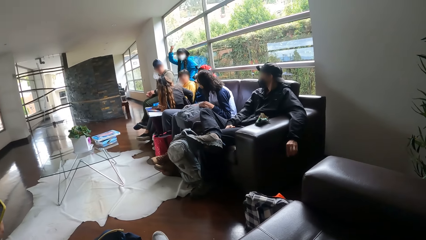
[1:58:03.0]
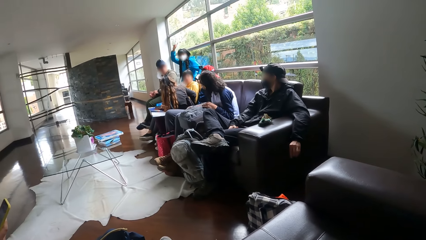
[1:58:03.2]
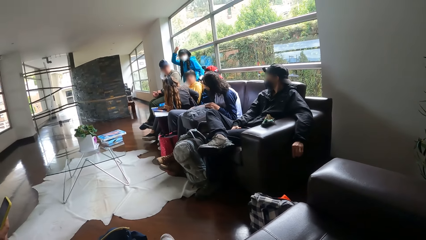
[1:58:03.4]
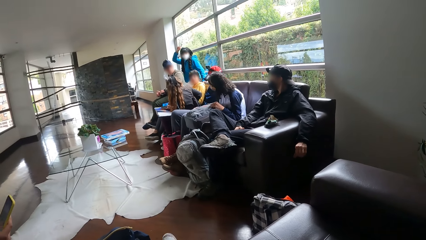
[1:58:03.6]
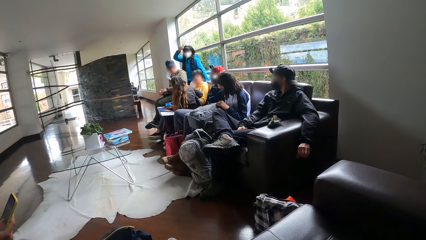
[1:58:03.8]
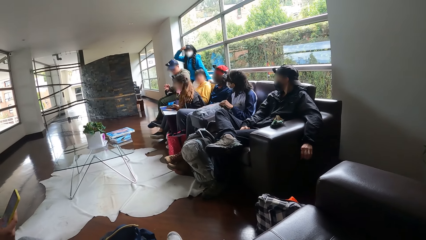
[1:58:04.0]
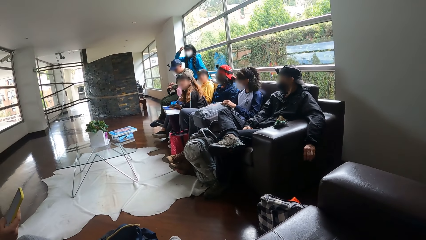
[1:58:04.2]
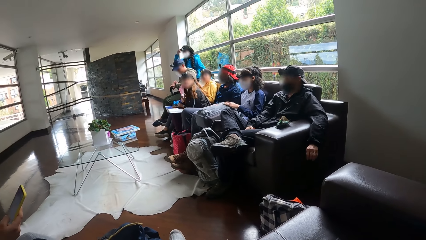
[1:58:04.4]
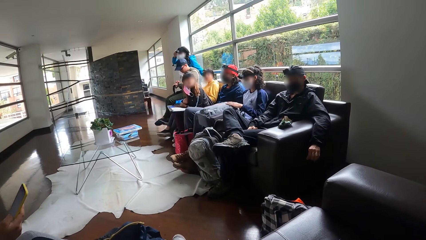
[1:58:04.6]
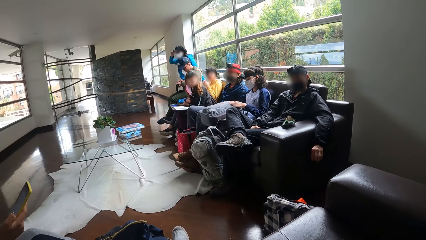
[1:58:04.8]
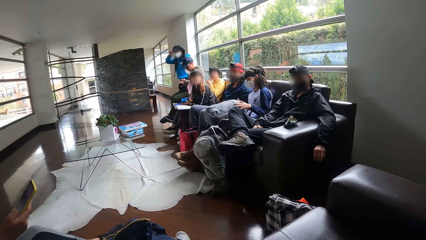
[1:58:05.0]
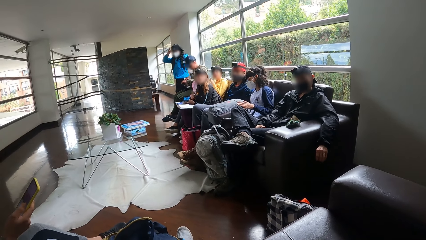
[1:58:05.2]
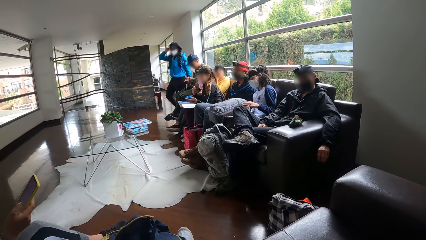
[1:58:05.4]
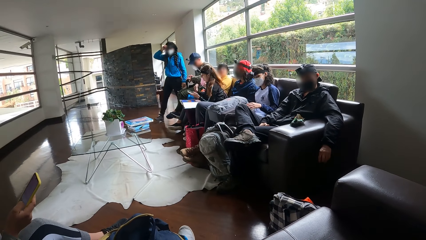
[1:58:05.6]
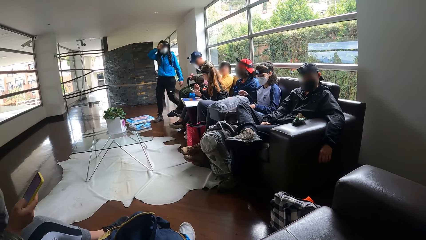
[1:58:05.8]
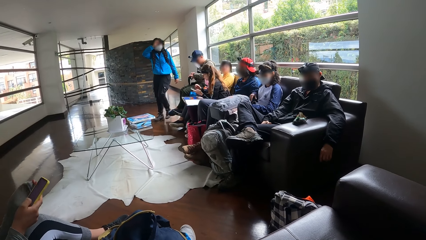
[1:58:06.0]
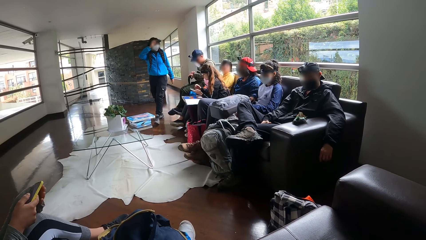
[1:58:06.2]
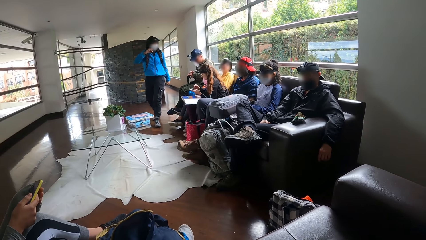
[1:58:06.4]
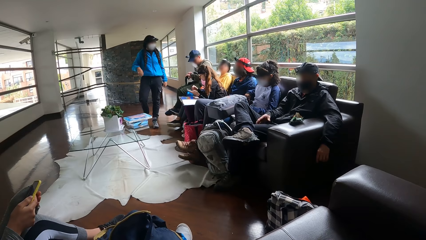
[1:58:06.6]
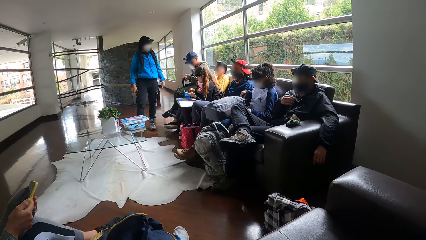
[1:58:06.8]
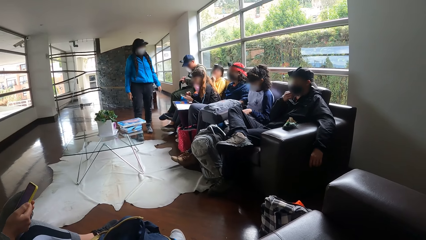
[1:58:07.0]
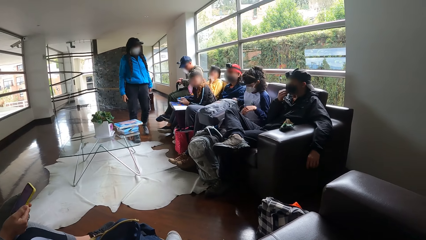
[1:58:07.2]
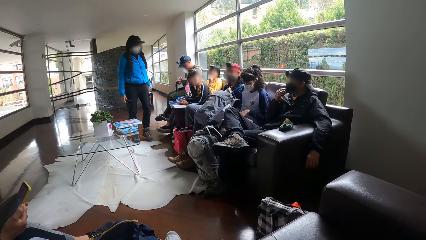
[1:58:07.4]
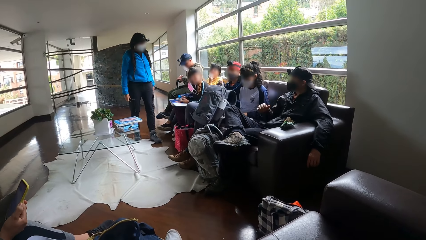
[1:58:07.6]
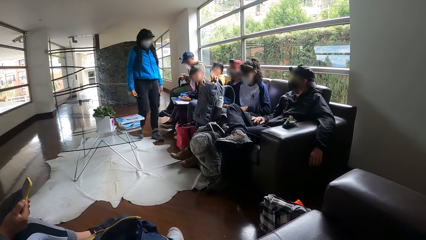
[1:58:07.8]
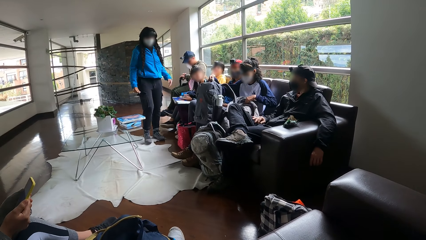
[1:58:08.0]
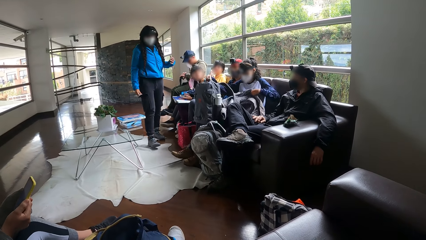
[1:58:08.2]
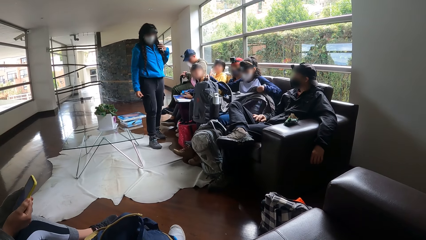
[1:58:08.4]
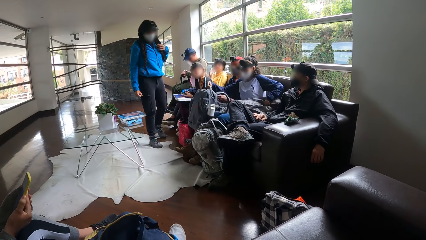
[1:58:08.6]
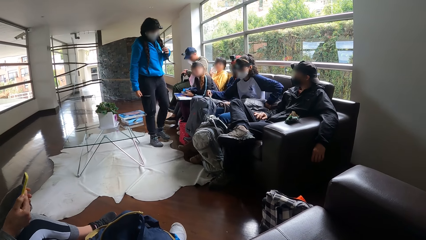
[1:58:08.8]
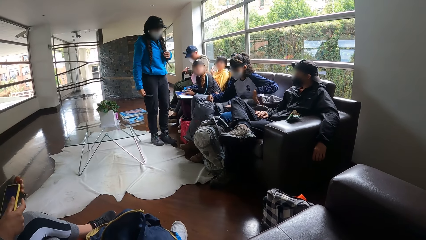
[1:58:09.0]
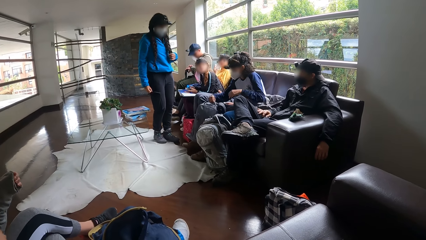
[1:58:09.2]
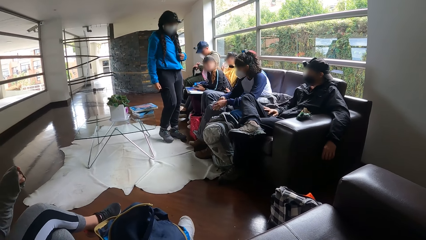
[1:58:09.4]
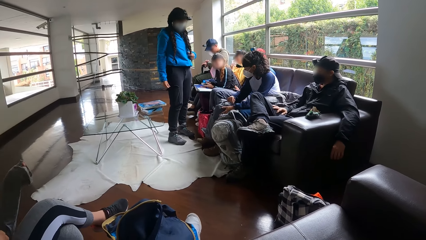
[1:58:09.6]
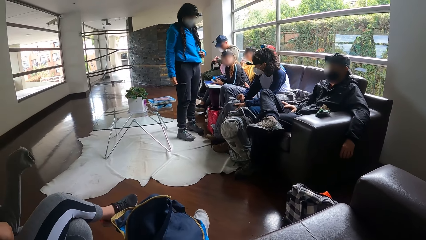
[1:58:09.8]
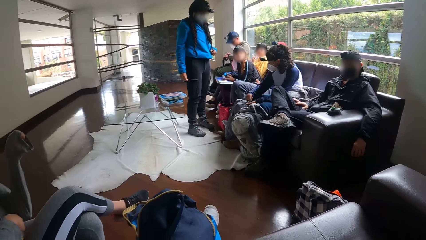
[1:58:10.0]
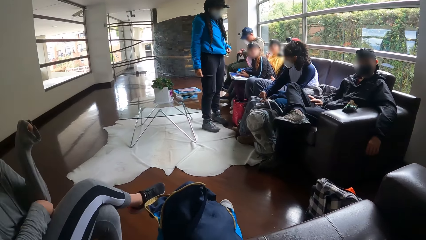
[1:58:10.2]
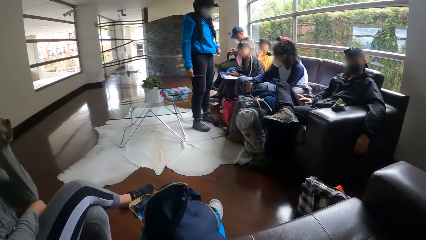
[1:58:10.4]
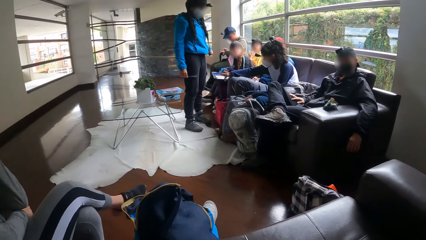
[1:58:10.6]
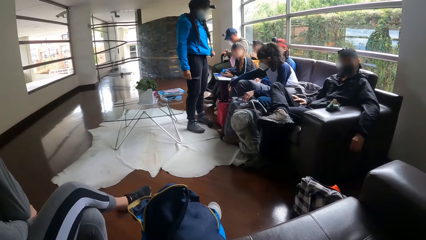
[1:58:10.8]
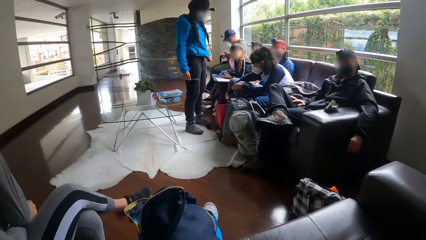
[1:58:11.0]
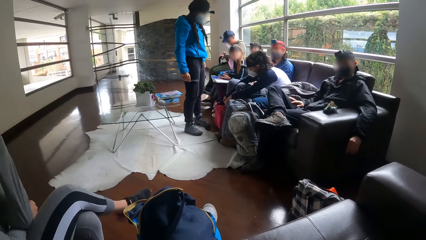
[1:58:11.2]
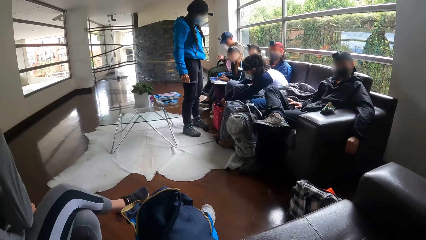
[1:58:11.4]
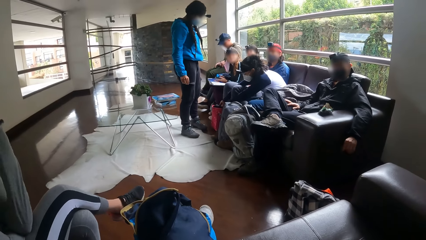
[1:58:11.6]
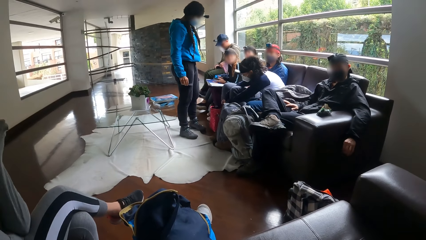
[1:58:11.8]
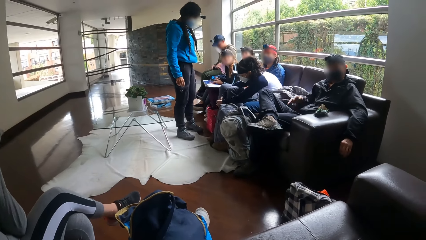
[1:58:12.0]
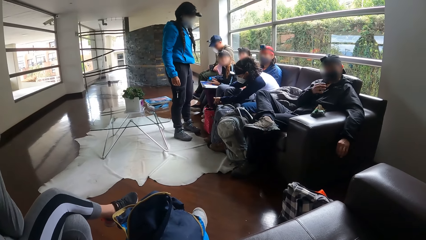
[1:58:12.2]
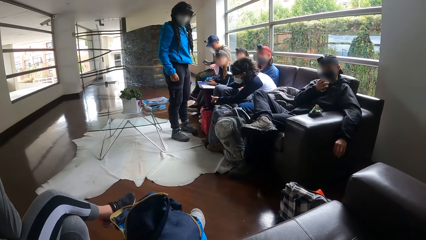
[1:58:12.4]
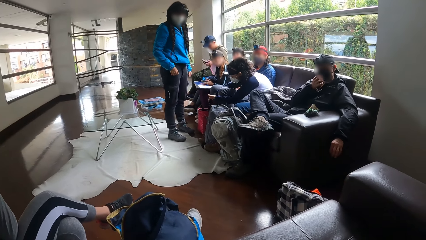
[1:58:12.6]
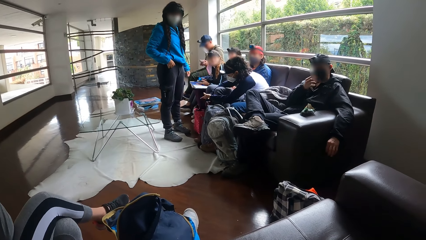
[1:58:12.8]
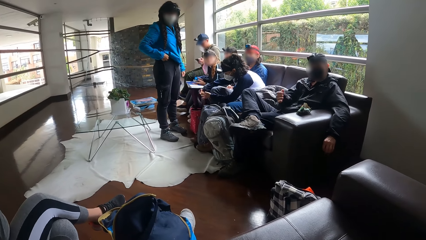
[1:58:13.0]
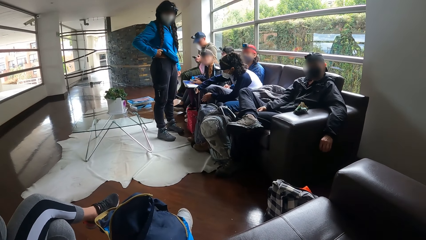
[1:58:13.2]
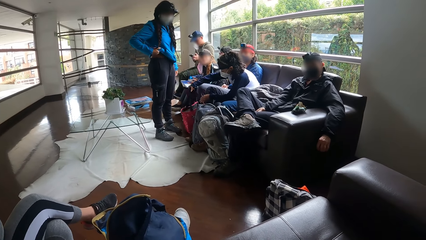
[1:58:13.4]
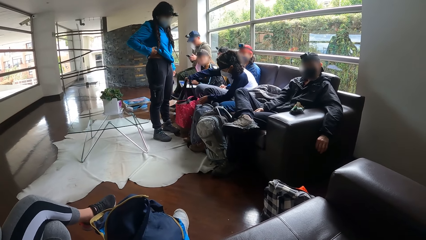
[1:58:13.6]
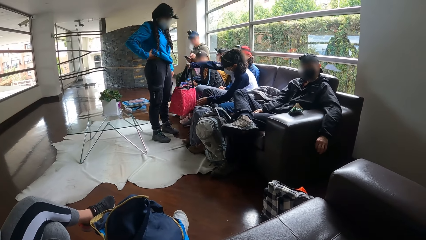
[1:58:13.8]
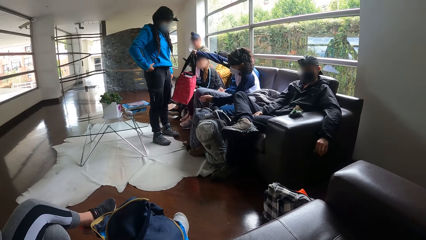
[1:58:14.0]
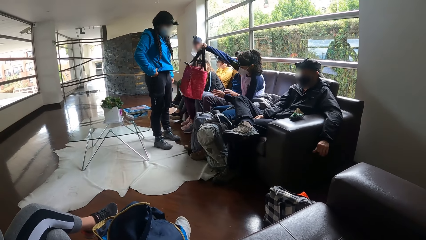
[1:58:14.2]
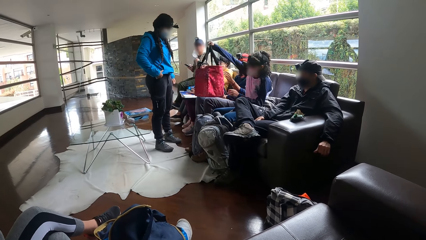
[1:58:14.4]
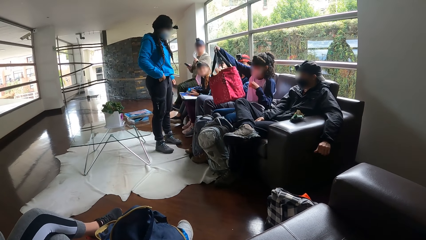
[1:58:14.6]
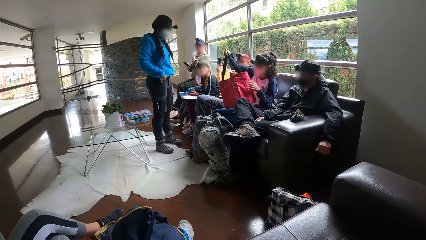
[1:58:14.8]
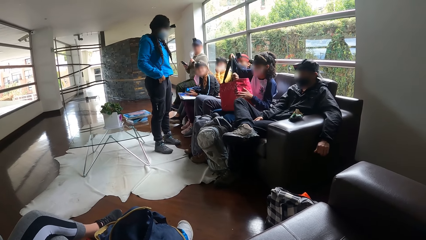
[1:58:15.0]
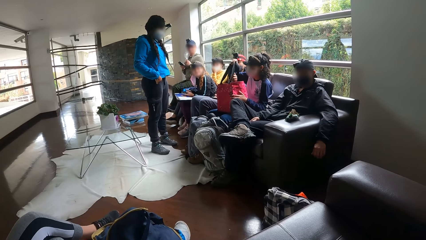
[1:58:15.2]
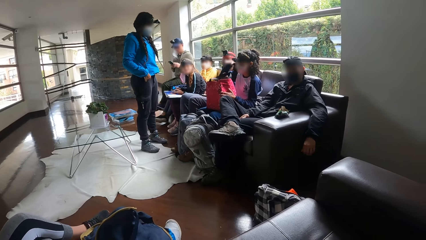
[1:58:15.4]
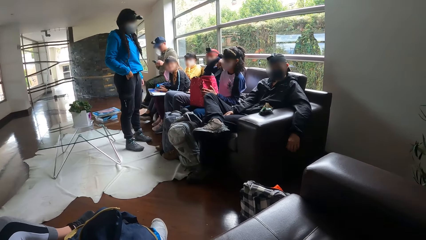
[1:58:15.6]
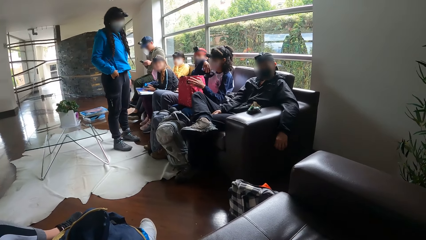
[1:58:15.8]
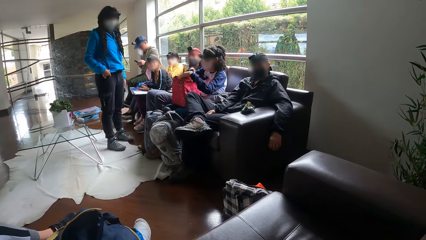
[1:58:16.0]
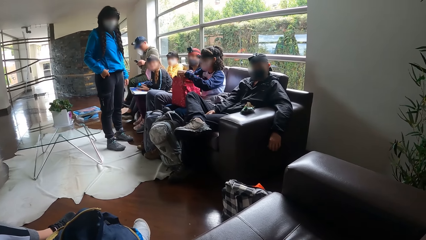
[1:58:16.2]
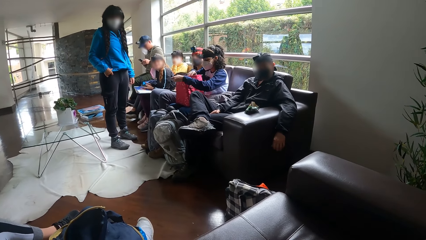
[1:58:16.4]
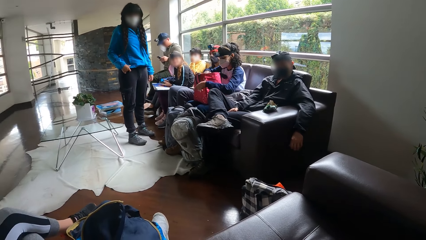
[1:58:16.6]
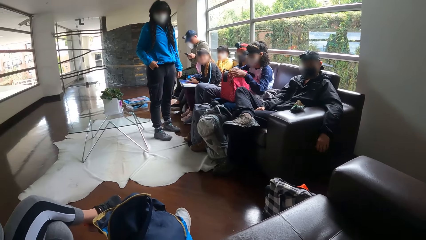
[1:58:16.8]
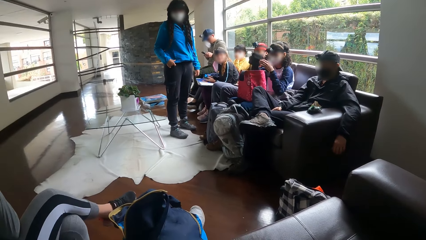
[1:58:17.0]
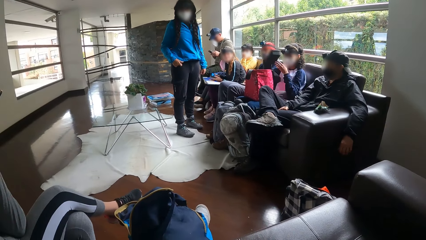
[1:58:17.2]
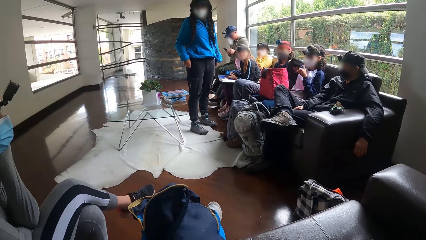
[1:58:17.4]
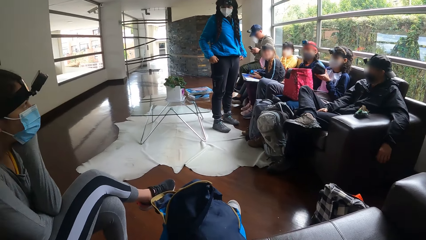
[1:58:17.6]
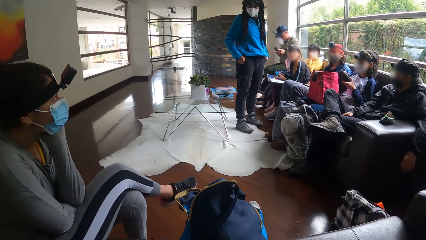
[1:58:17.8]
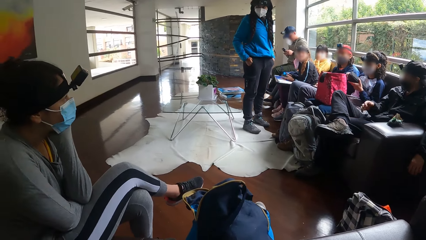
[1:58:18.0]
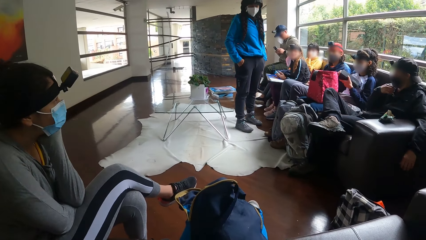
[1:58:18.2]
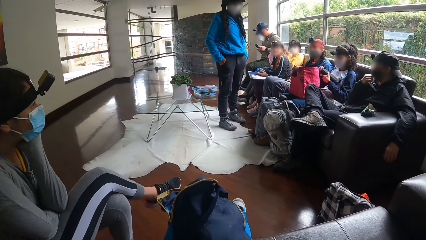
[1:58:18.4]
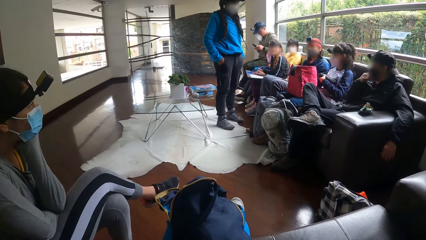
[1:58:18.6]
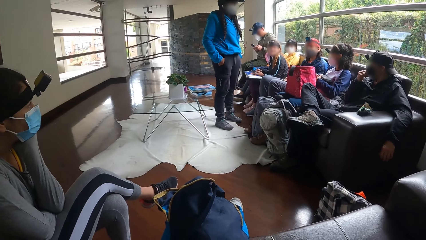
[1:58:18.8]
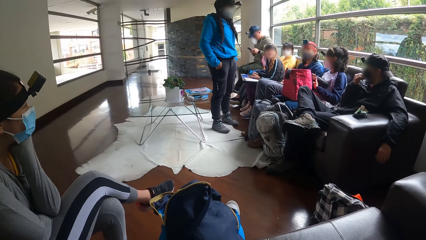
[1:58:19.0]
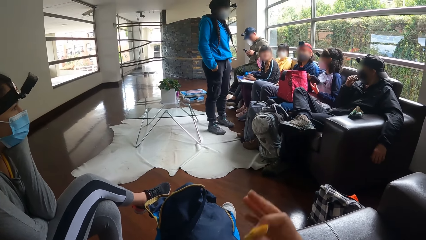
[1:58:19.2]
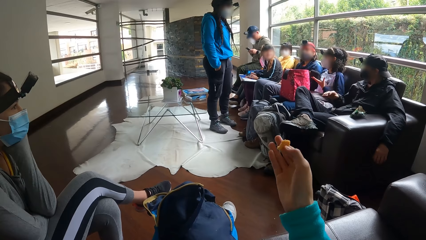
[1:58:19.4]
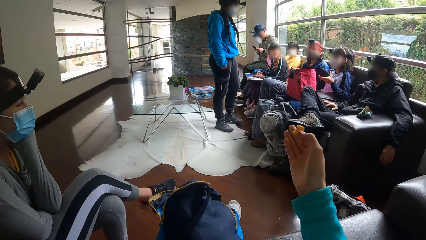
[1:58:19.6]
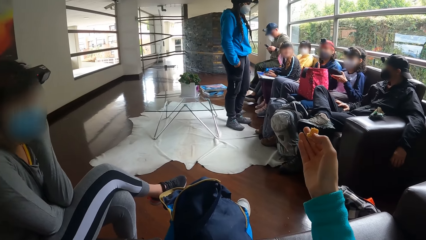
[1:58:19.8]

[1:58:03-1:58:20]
A woman converses with the camera wearer. A lady gestures out with her hand. The woman touches the camera on her head with her right hand. The woman walks towards another woman. The other woman picks up a bag from her legs with her right hand and picks up a cloth from the chair with her left hand. The other woman places the bag on the floor with both hands. The lady moves towards a man. The other woman holds the bag on the floor with both hands. The other woman picks up the bag from the floor with her right hand. Another man eats something. The other woman places the bag on her legs with both hands. A third man lifts the bag. The other woman takes the cloth from the bag with her right hand and unfolds the cloth with both hands.
